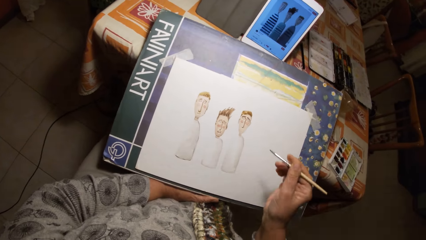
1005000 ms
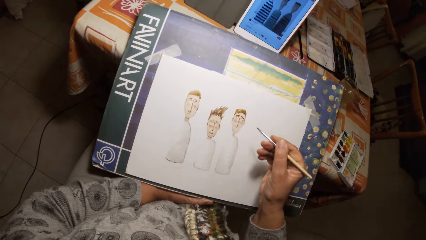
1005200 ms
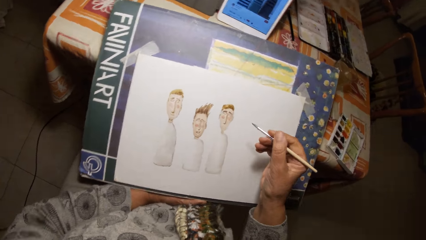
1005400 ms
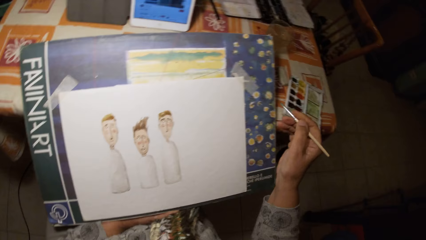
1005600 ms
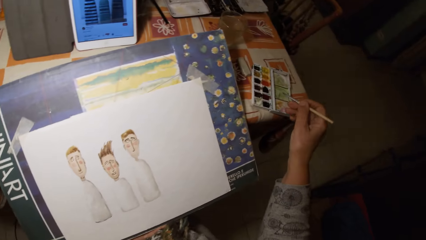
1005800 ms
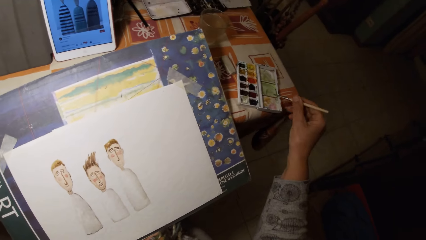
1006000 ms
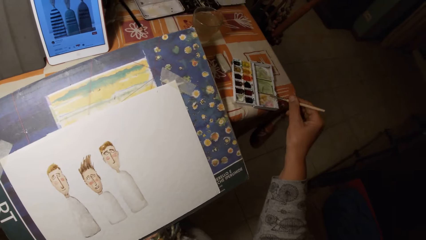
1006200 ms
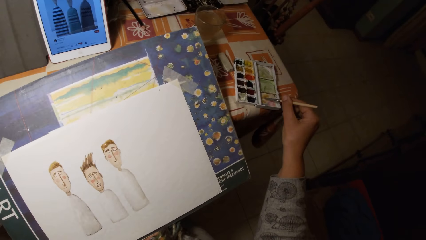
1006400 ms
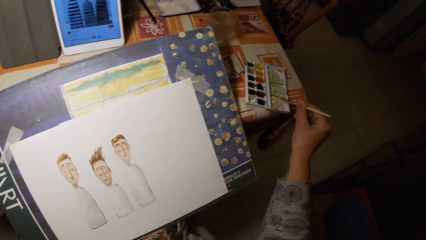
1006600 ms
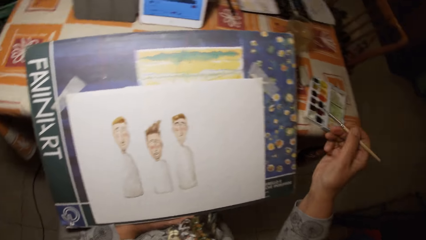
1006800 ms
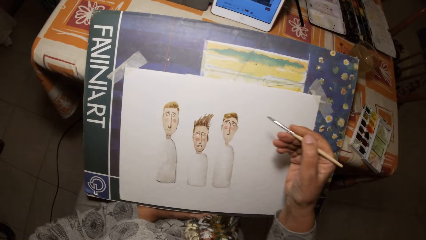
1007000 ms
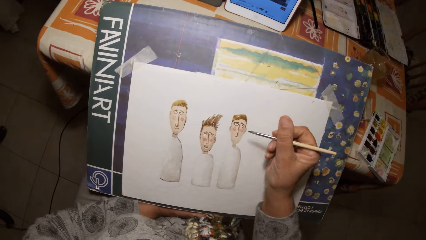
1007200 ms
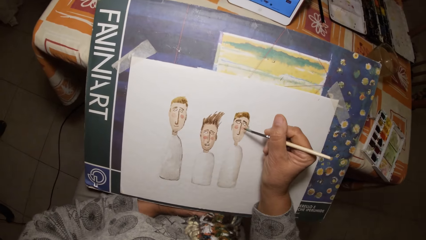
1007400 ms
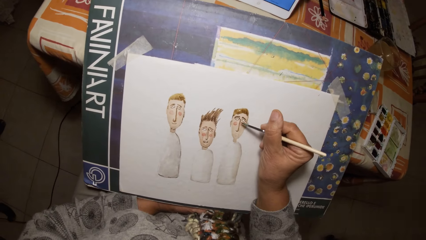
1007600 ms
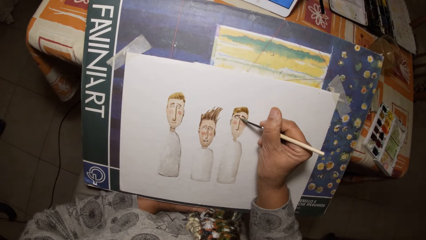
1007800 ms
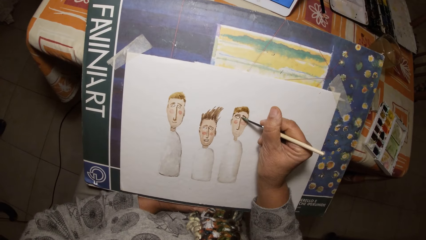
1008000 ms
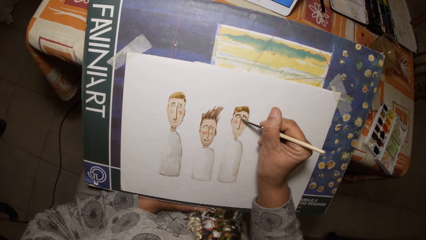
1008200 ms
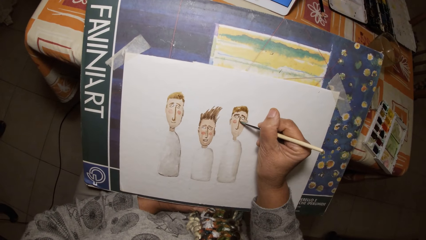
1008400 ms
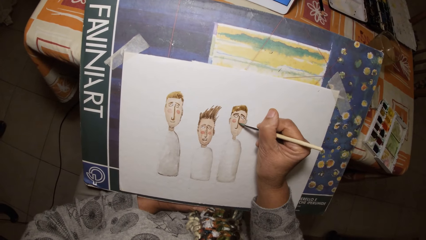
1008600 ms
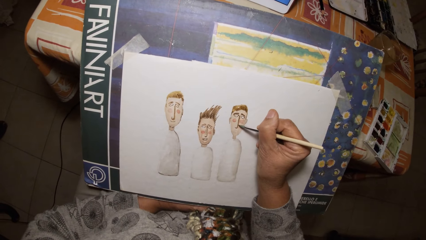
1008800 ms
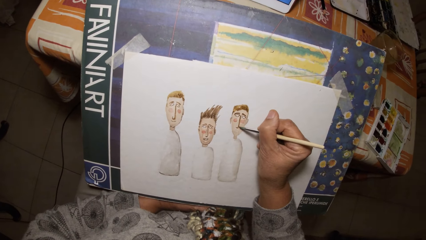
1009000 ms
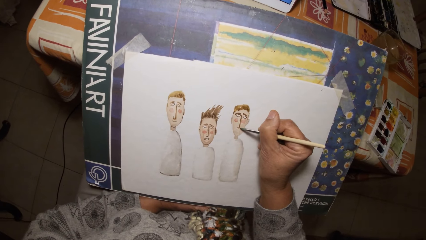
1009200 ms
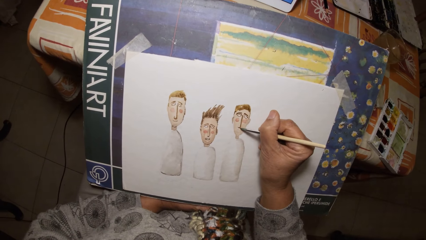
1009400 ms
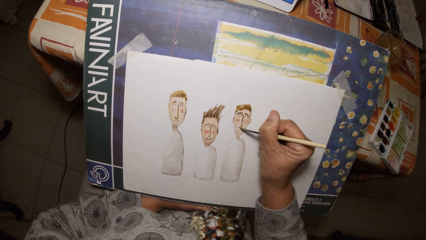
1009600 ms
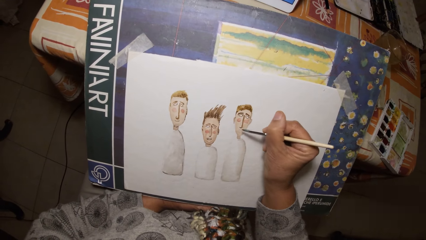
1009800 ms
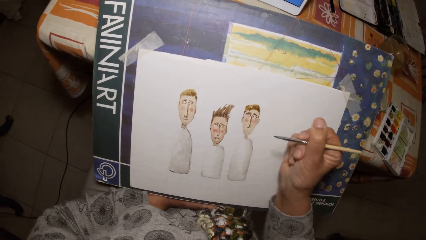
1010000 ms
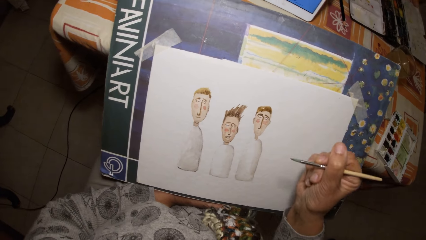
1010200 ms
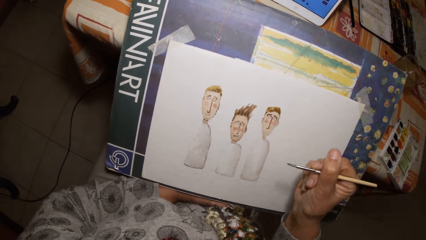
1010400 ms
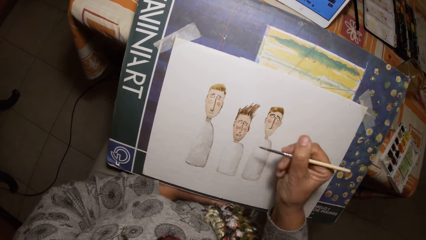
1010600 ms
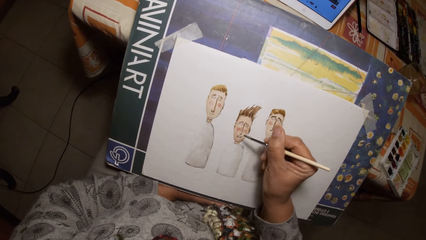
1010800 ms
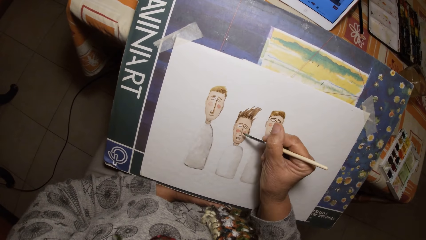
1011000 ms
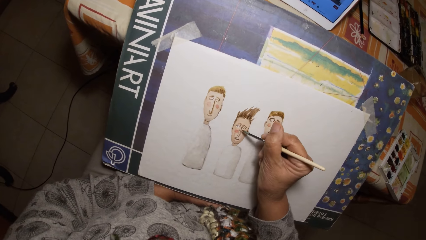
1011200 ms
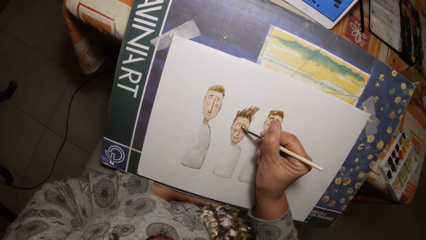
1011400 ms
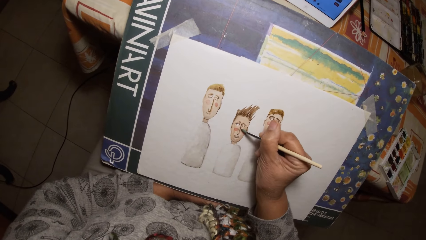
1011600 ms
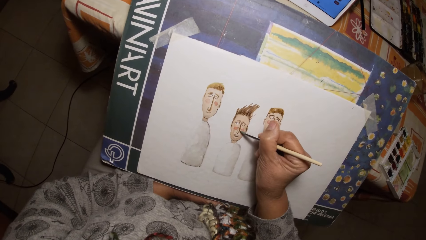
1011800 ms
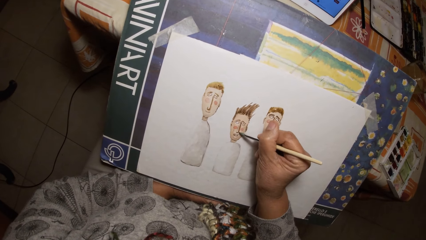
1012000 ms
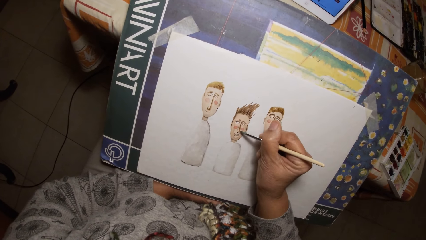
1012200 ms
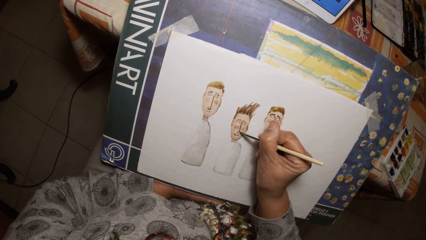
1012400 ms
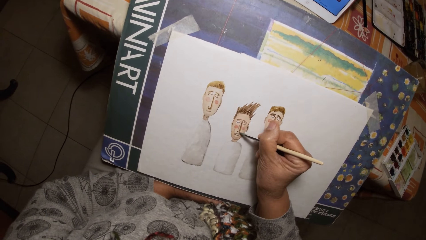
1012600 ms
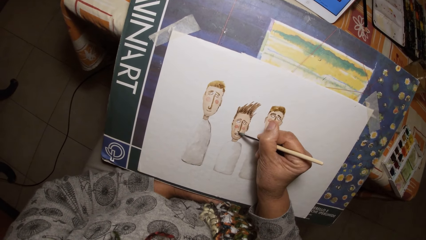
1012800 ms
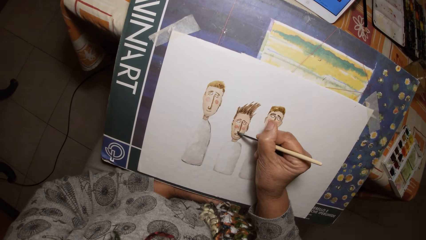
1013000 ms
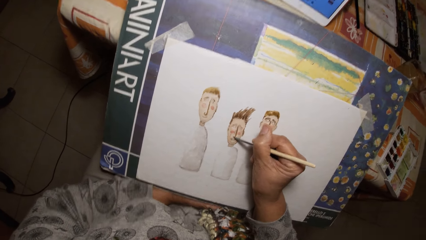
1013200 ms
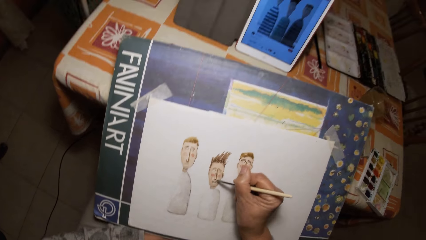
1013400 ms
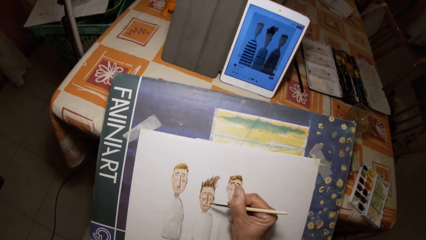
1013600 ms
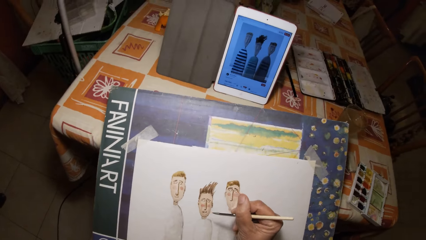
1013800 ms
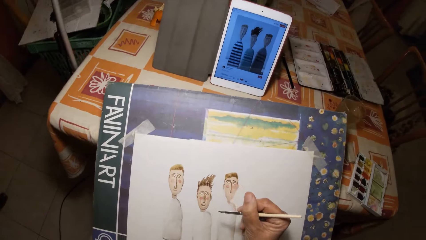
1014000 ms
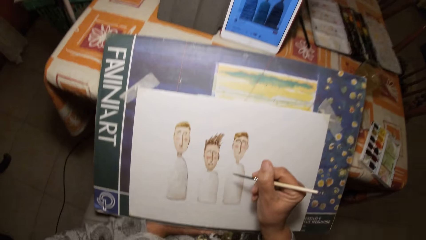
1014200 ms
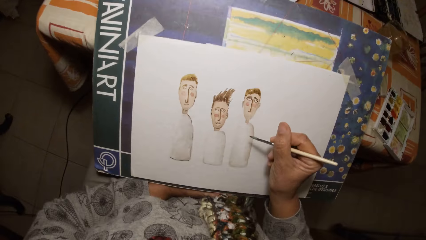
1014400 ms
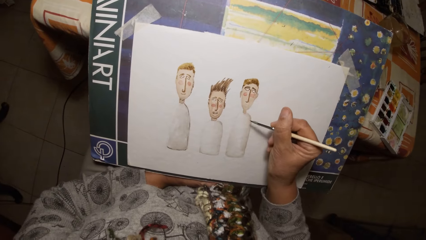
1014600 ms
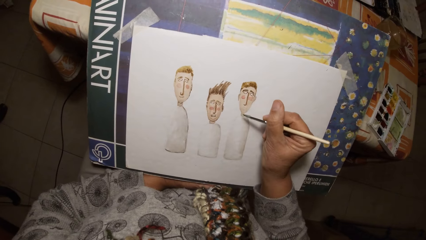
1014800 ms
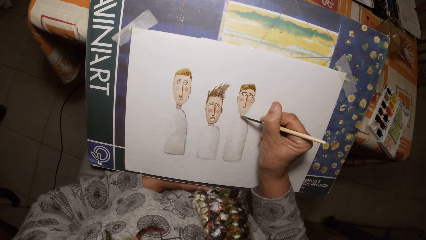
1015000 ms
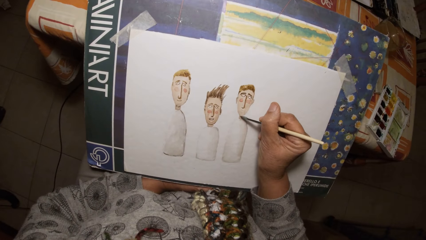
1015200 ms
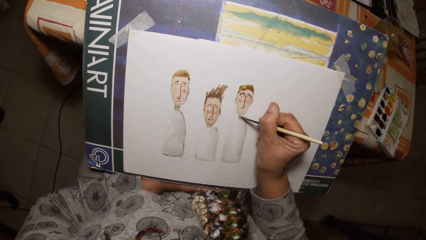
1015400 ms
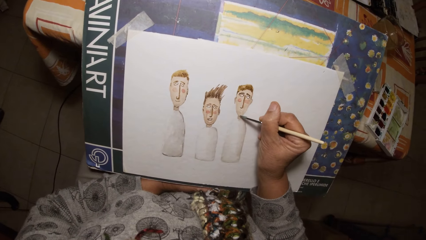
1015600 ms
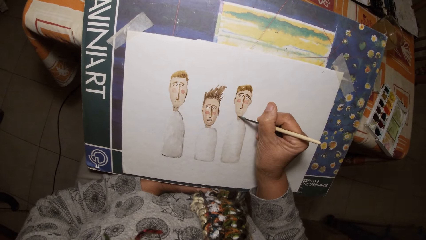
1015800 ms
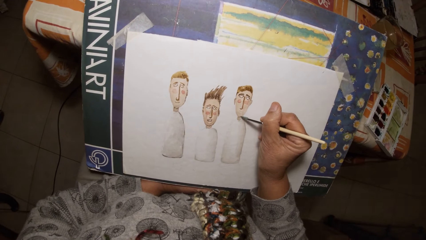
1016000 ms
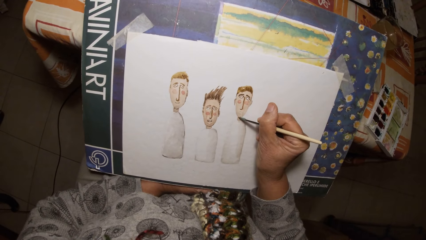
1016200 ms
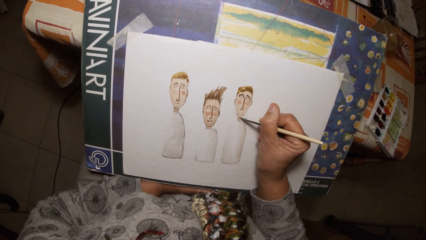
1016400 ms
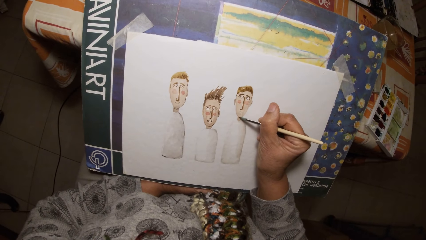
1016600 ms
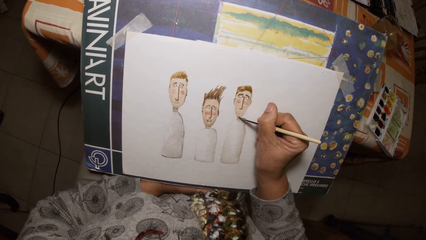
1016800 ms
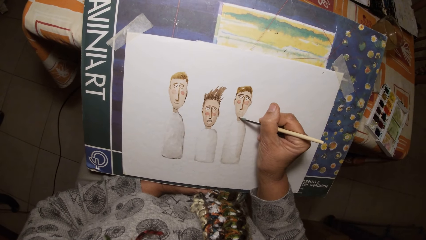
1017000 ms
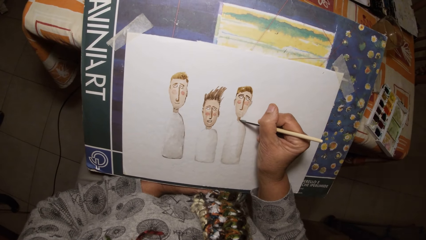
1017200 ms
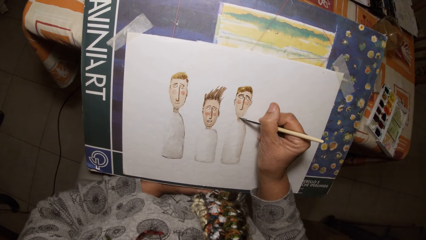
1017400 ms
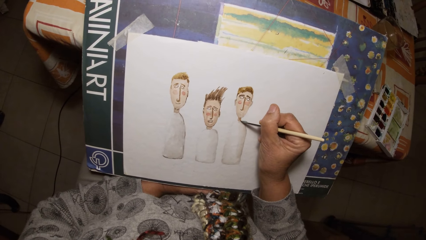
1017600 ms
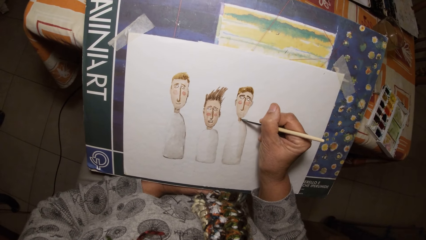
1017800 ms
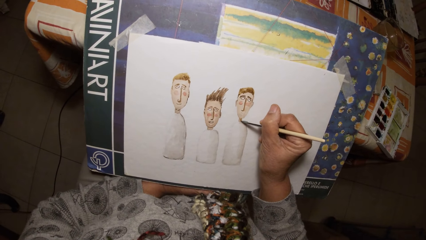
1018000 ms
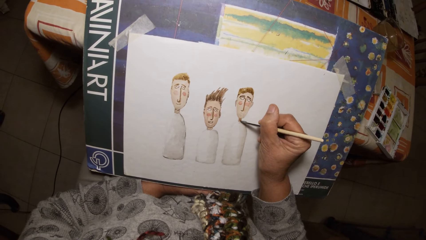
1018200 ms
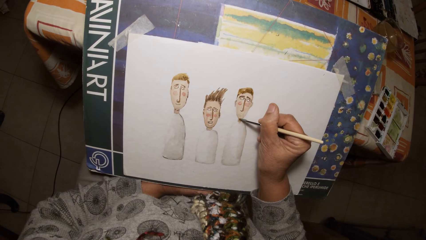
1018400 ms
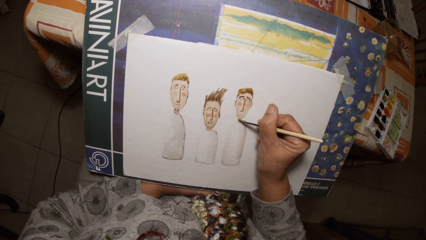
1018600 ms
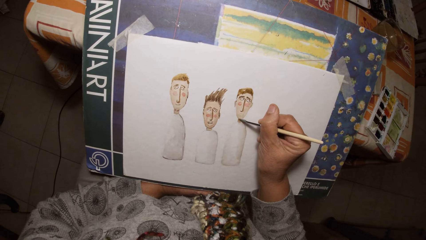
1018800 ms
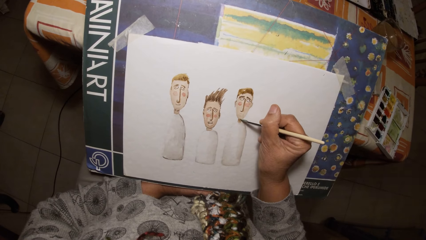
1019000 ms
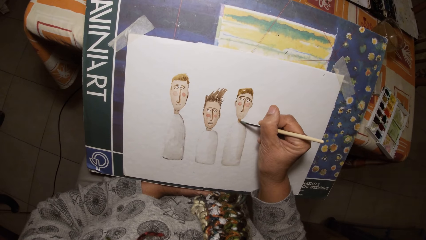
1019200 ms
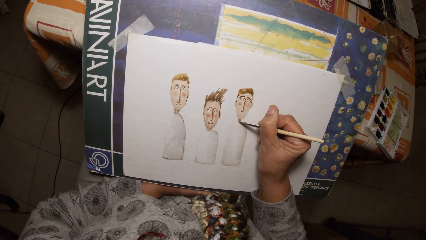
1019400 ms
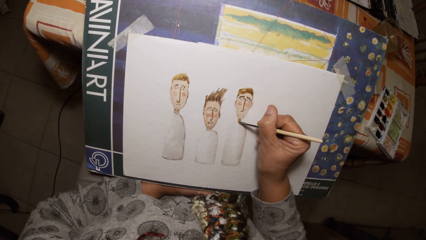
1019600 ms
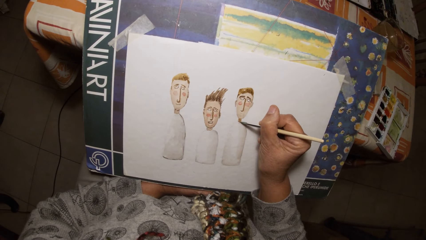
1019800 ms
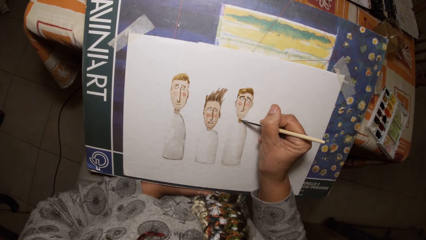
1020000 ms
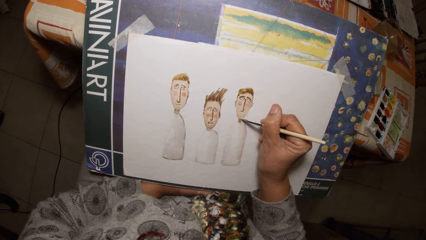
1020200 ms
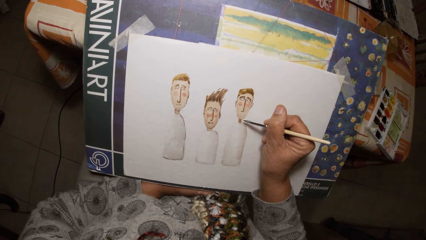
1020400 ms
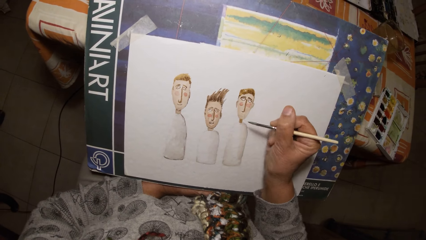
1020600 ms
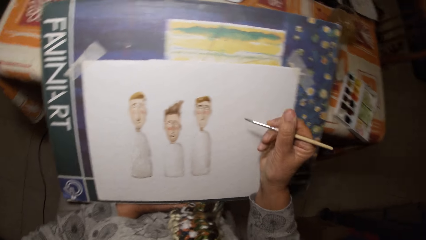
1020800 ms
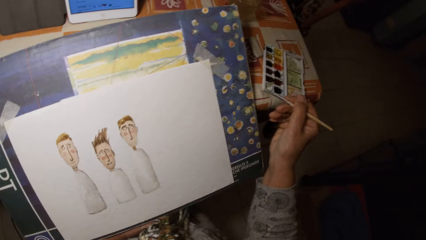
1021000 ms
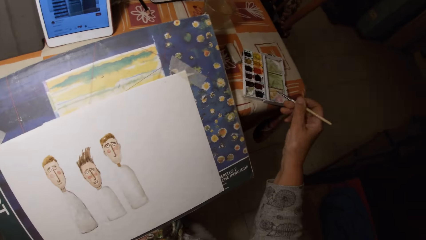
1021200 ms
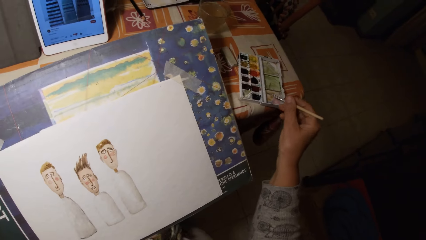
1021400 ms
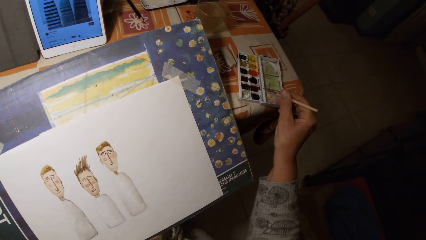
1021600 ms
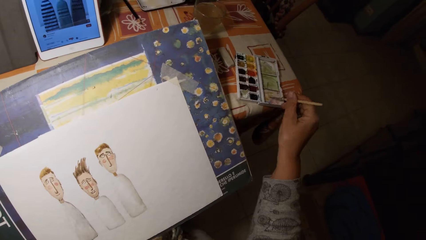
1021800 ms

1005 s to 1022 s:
The camera wearer paints the paint palette cover with the paint brush in his right hand. He draws on the paper with the painting brush in his right hand.
